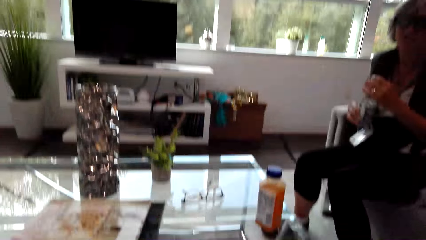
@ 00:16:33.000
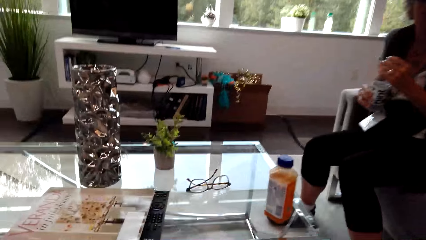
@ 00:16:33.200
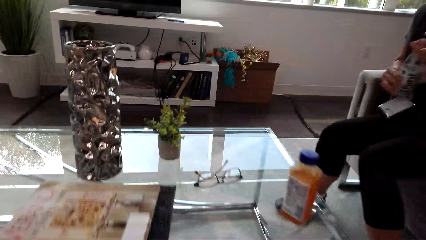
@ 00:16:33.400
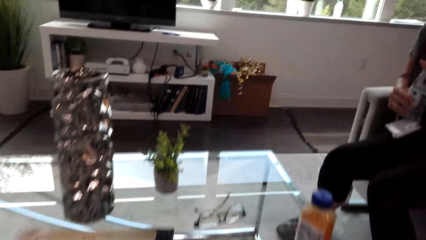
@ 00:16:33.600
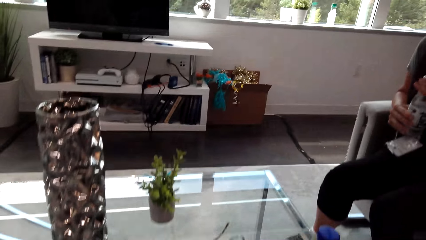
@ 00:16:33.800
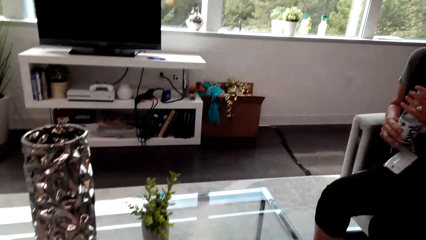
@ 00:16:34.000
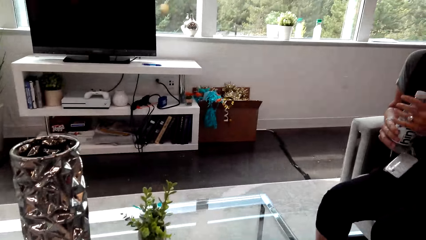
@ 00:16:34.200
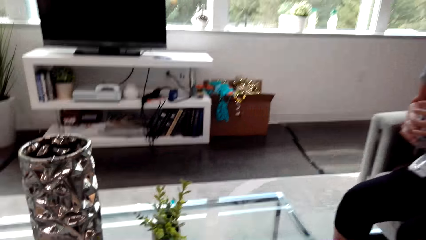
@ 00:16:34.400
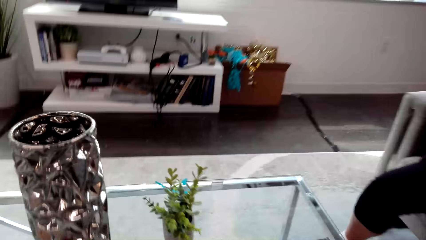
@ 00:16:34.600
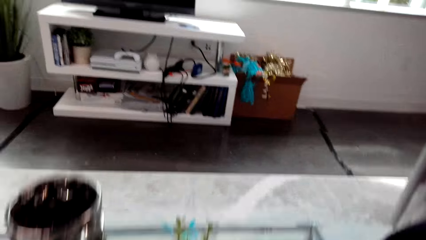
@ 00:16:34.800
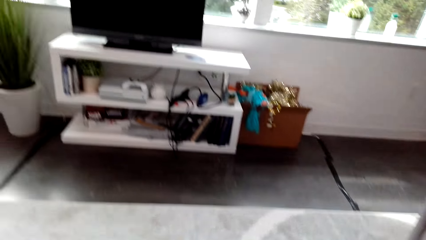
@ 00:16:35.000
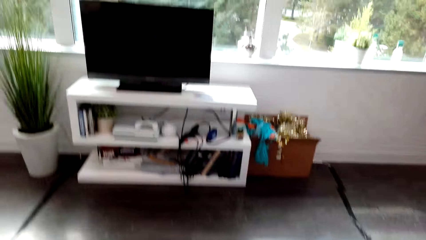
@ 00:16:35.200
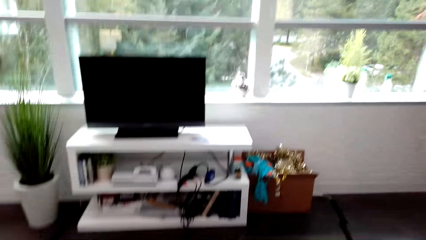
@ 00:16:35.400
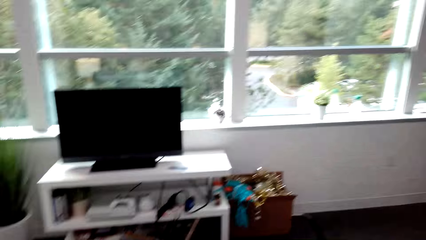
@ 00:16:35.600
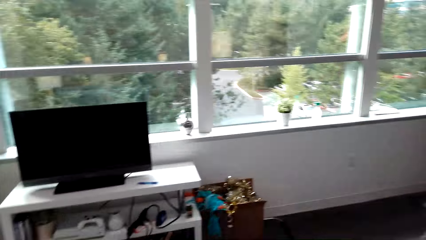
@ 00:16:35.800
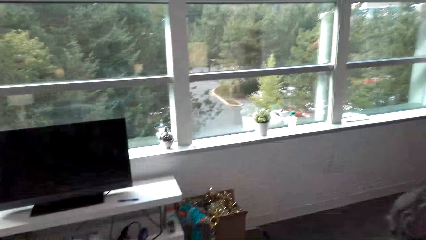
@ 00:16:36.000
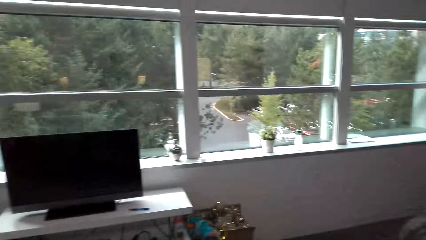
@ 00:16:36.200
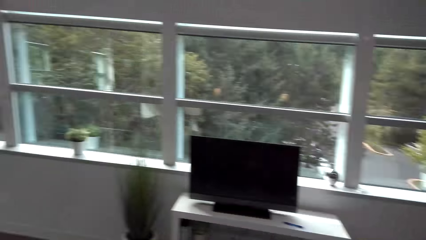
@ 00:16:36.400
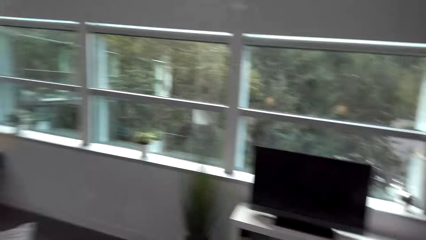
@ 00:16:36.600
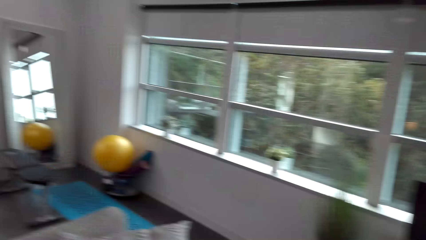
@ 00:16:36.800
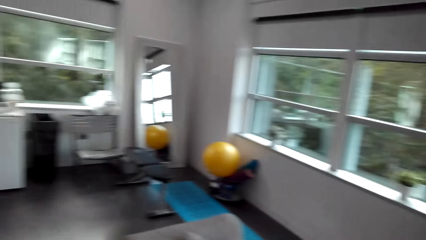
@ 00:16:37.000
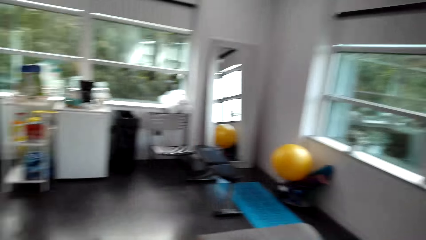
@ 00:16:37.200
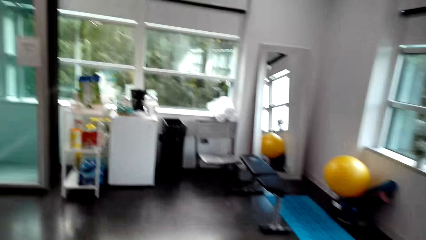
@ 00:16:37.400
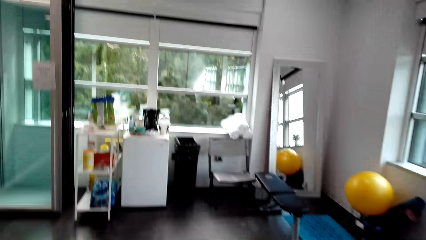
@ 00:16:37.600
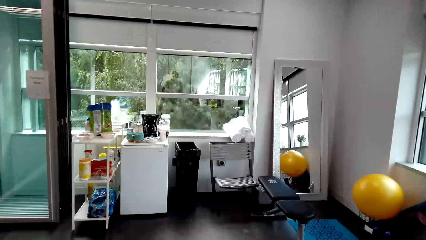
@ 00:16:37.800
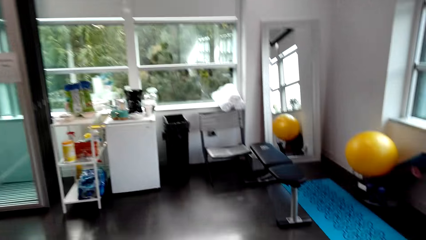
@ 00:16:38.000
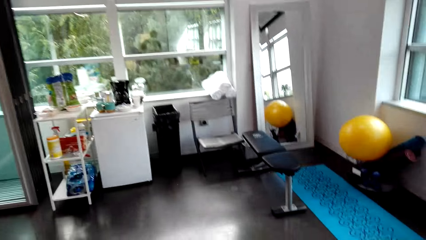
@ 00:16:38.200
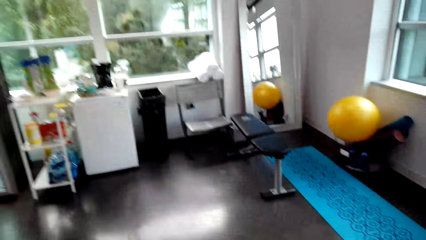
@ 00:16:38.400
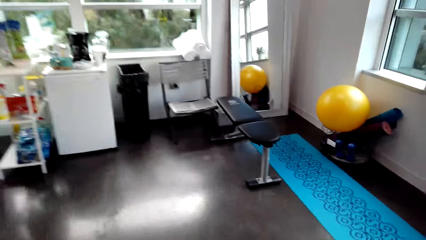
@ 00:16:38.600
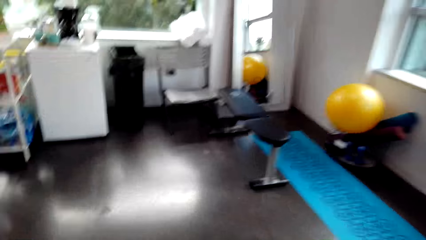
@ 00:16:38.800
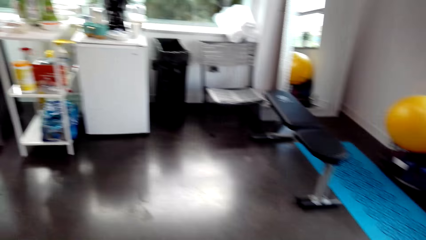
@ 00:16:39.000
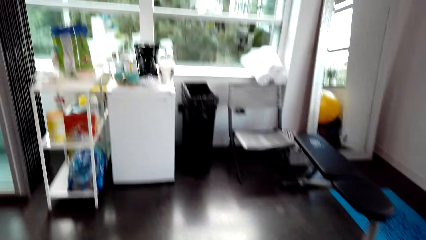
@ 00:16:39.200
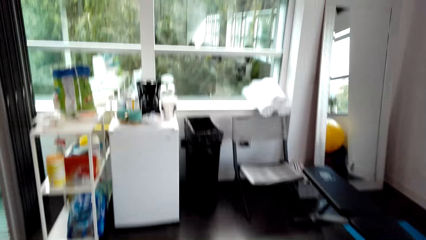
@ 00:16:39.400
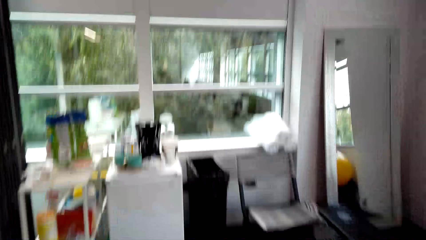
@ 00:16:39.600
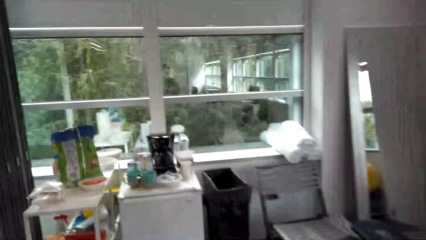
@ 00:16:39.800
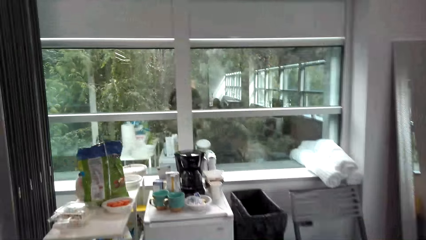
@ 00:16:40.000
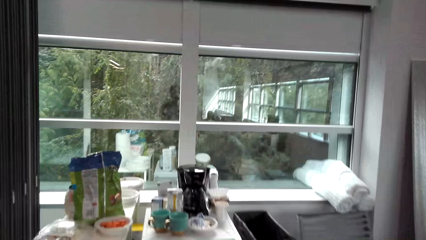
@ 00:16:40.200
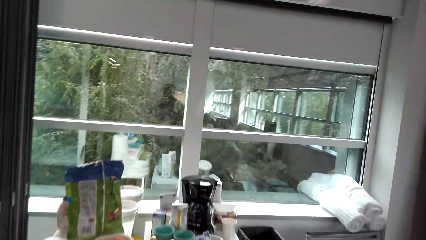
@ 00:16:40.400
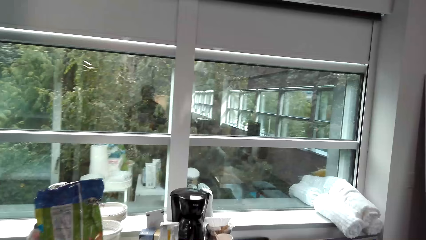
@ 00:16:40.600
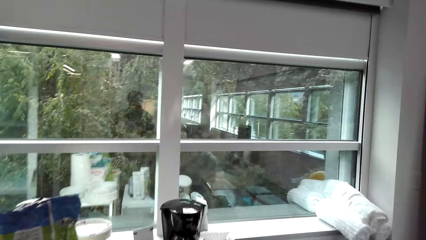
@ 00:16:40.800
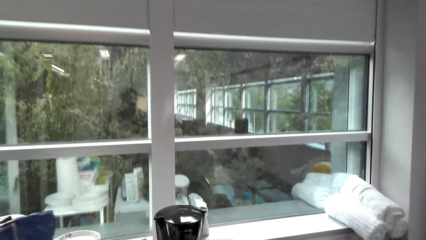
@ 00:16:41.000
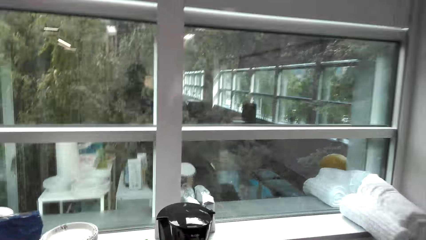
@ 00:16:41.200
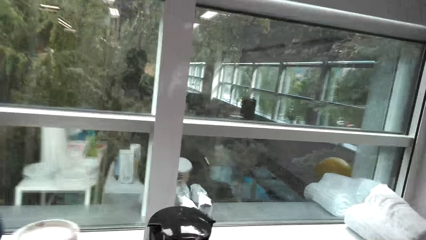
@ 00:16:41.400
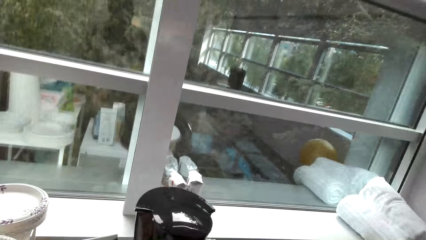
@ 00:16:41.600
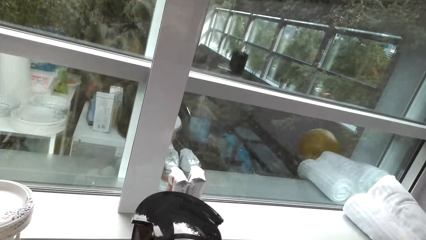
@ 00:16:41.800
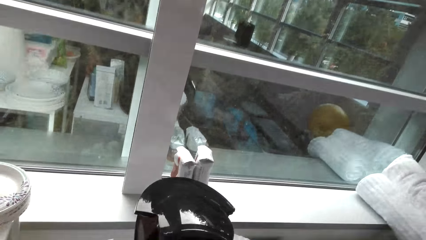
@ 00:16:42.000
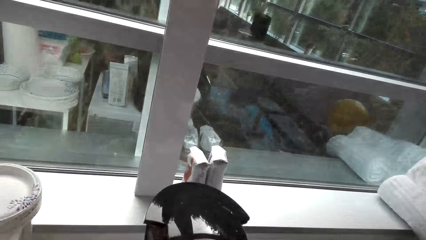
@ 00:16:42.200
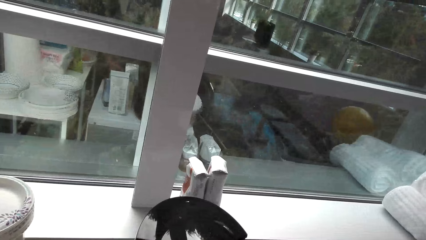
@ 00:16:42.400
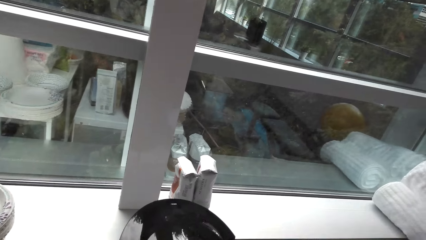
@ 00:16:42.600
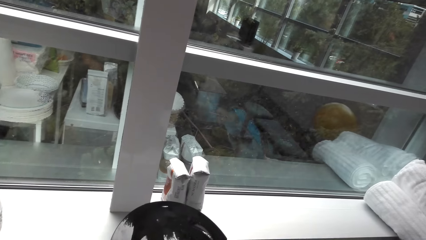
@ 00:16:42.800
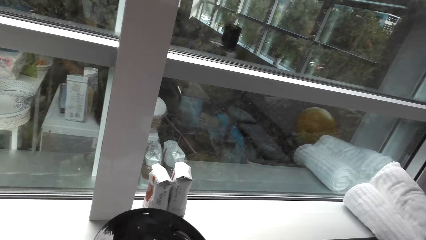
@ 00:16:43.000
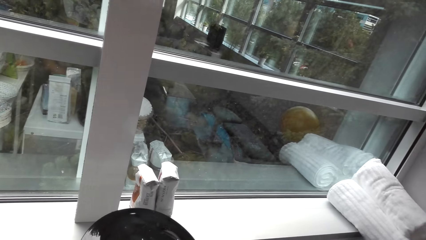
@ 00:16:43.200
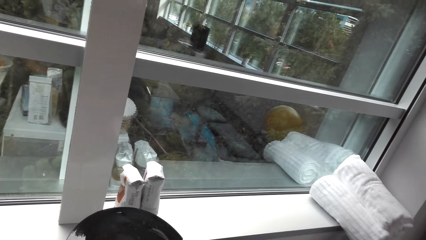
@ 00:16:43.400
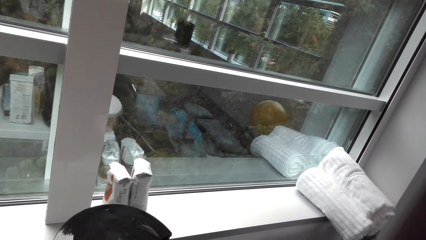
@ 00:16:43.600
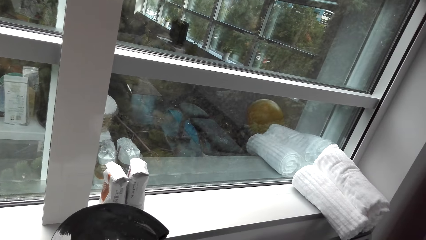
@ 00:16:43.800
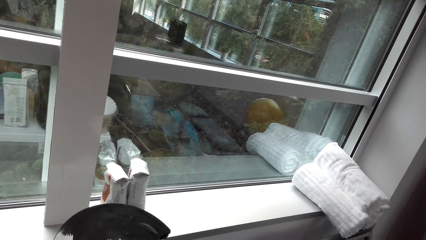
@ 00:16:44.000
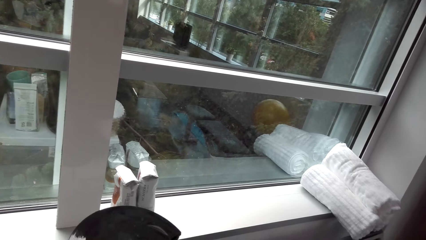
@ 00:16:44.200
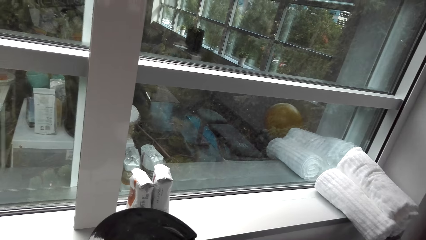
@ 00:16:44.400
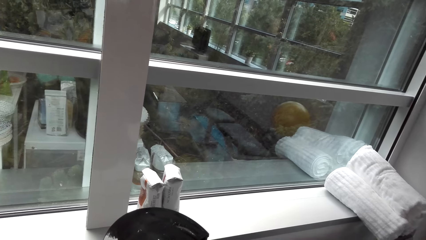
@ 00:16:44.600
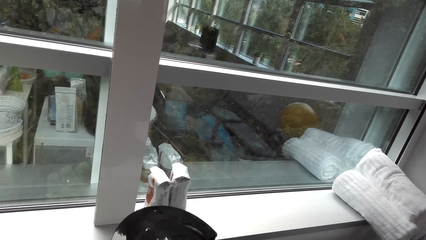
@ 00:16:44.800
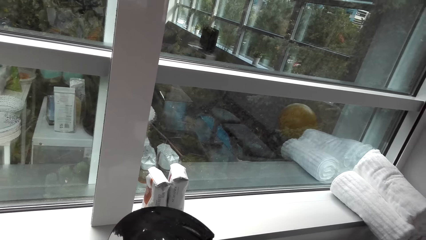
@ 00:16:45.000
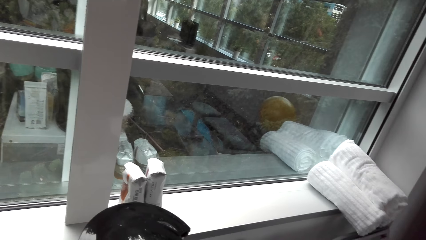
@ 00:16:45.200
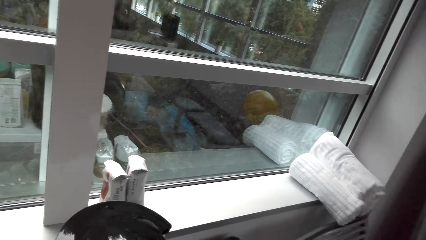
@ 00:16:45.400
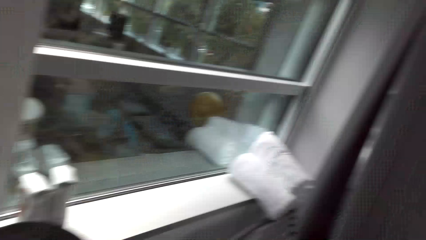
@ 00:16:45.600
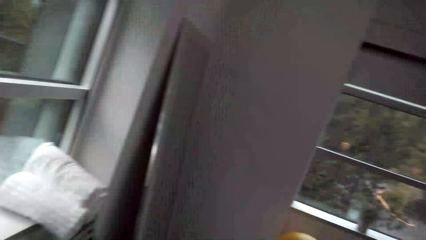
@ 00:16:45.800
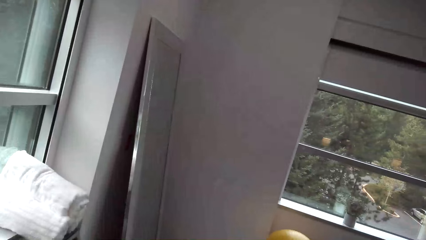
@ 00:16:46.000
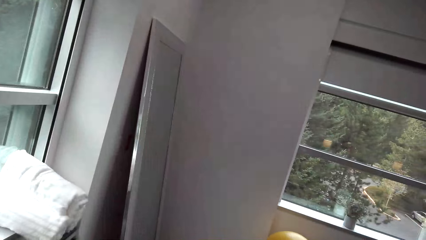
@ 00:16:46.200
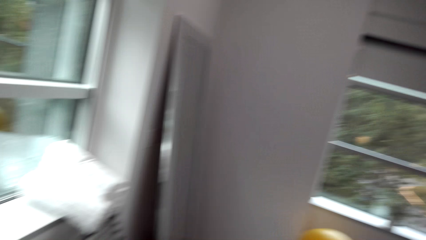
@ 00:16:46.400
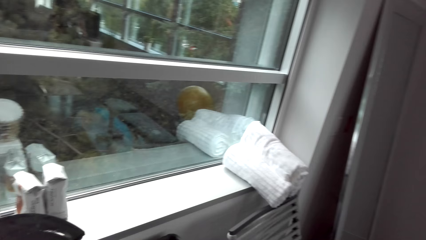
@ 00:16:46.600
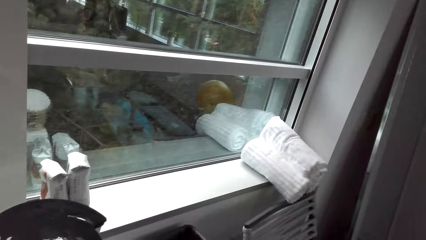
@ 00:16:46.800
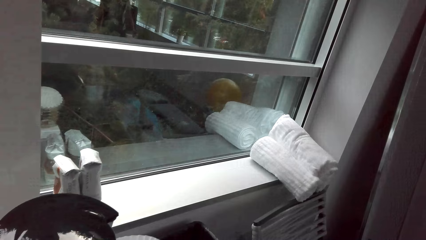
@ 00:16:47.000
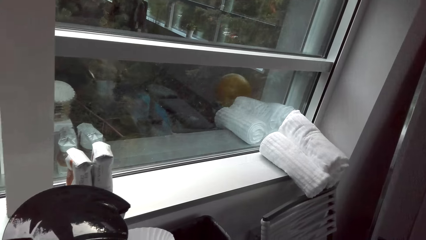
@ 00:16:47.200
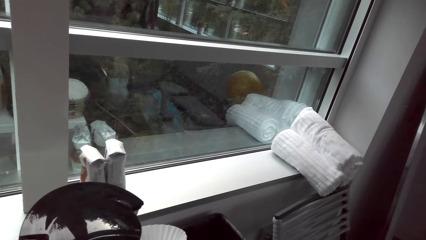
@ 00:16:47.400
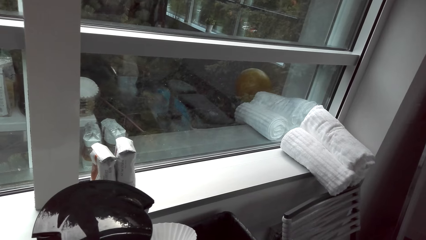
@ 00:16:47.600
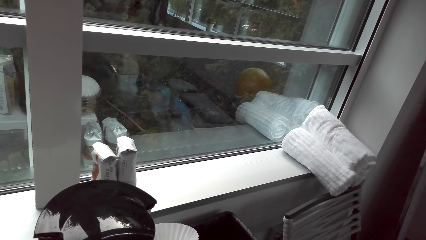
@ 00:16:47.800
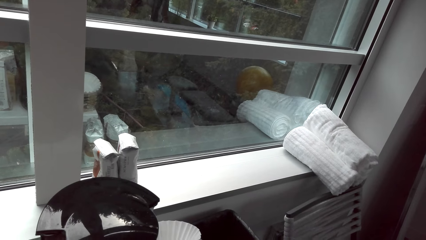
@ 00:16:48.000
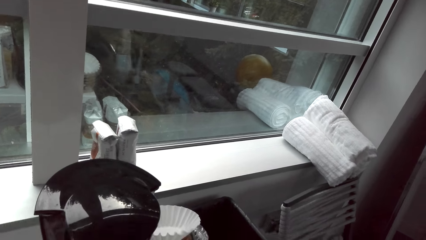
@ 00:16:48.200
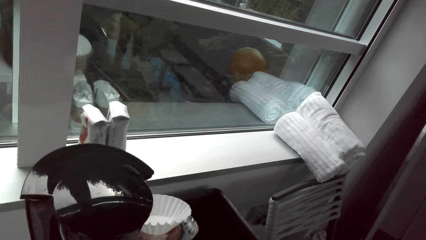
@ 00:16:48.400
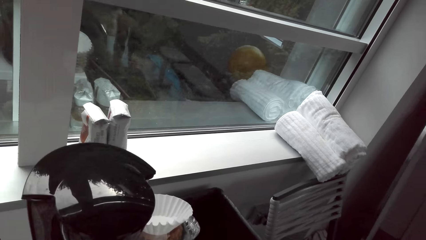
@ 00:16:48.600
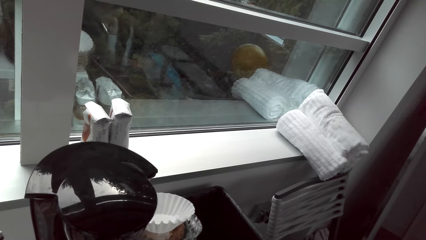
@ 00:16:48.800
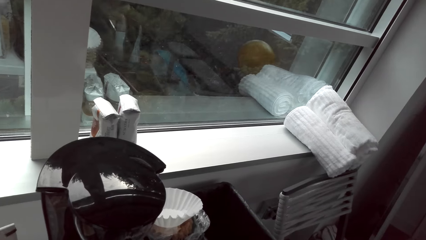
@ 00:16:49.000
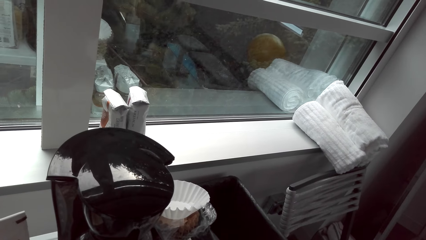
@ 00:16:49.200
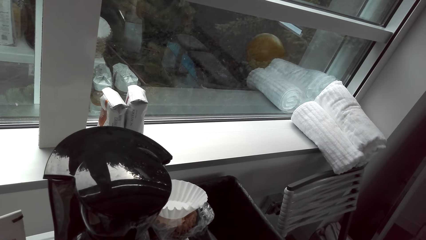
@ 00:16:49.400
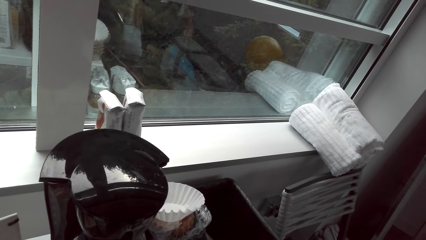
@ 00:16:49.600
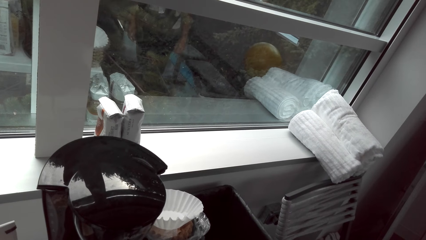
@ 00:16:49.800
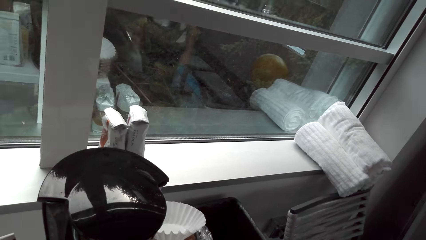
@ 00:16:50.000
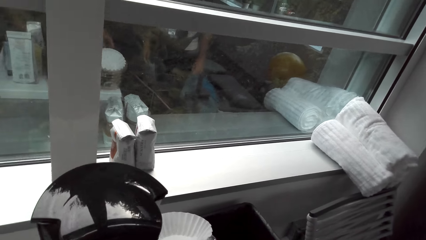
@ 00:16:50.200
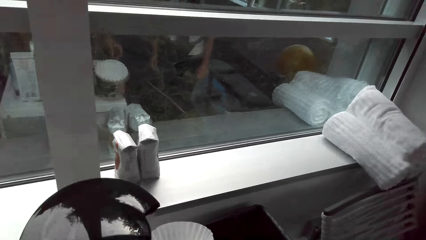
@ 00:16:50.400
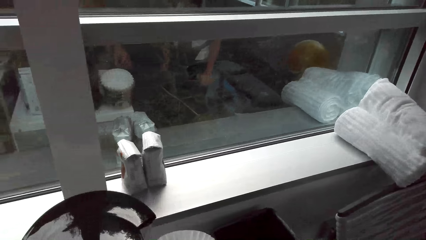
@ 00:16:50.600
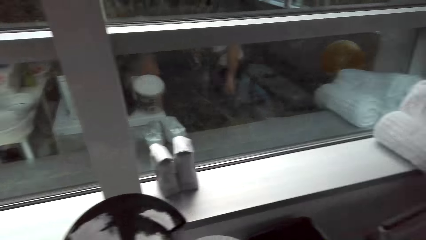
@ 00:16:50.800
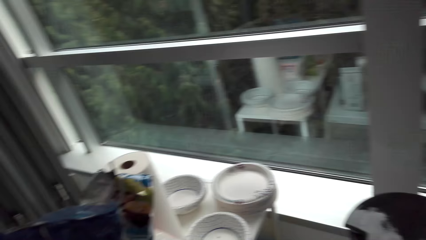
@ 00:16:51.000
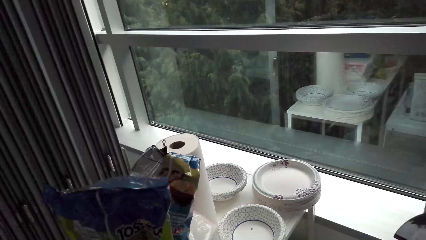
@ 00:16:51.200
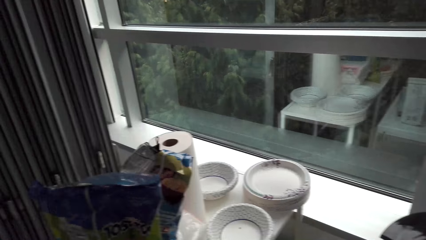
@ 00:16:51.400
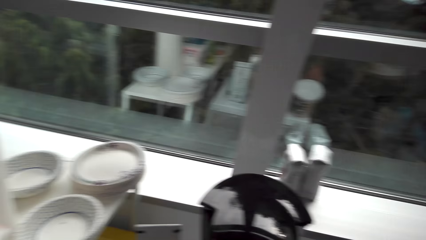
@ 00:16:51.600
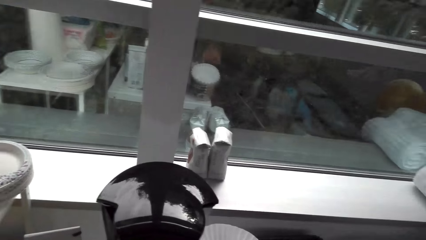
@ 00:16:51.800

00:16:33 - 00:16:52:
The camera wearer looks around and talks. They walk around, look around and talk. They look on the utensils. They look around. They look through the window. They look around and talk with a lady.
